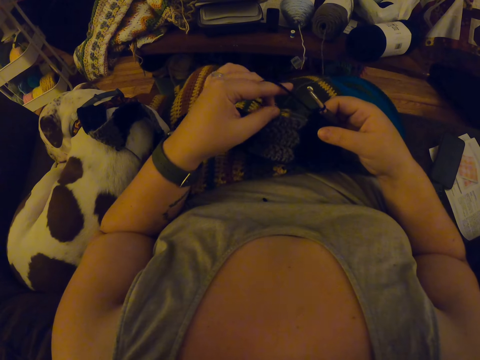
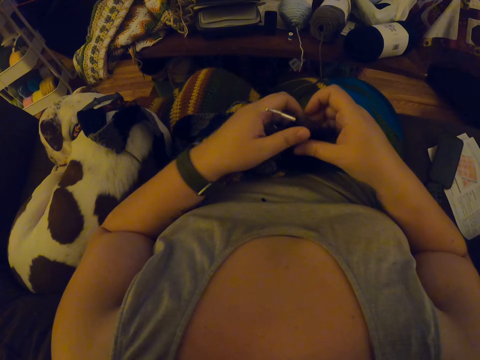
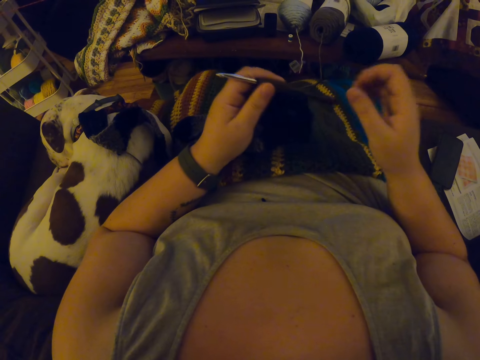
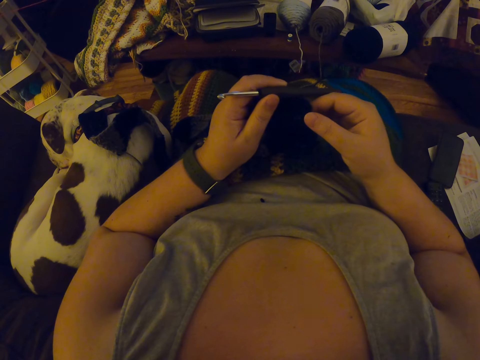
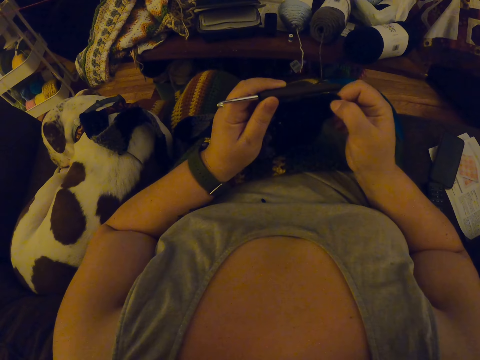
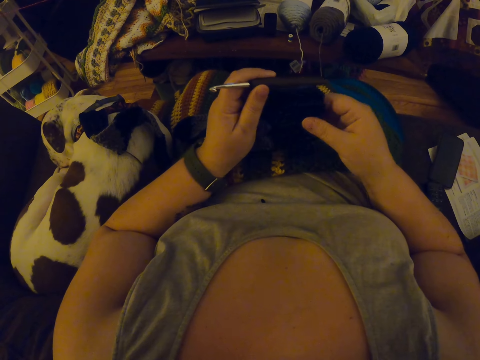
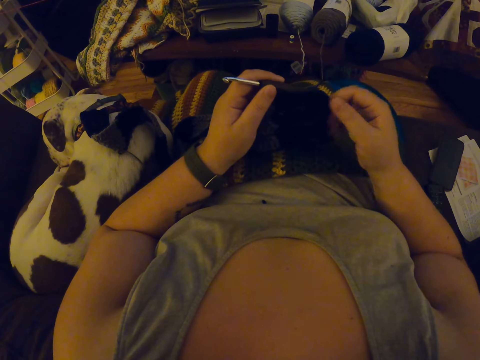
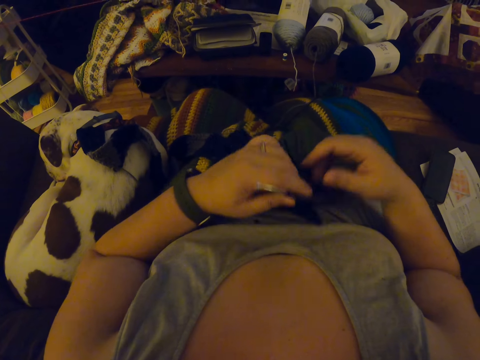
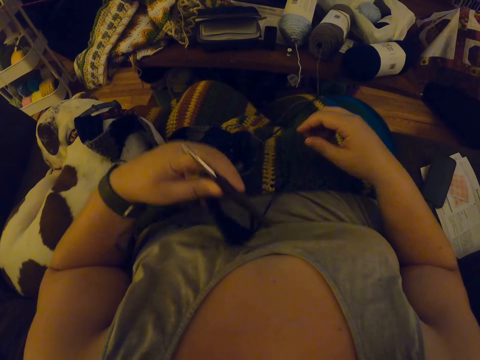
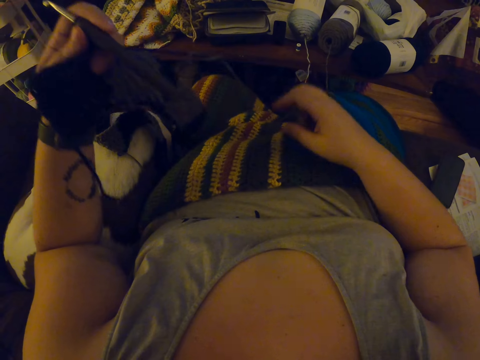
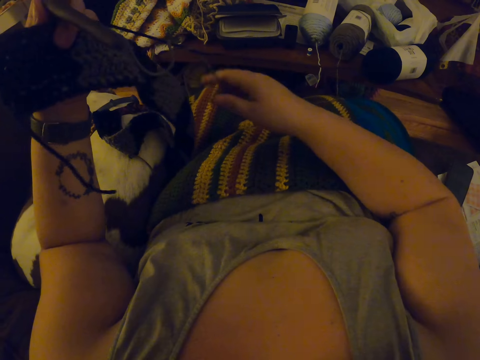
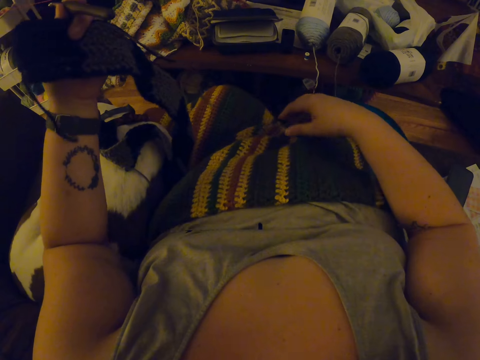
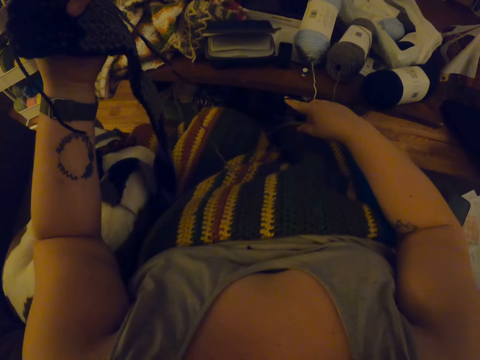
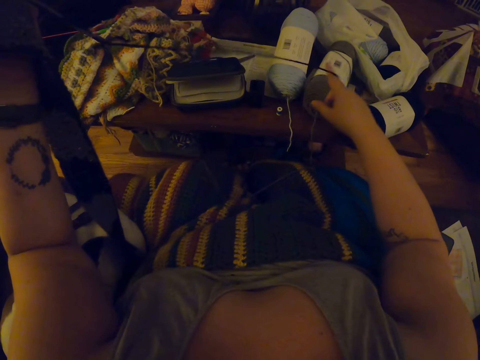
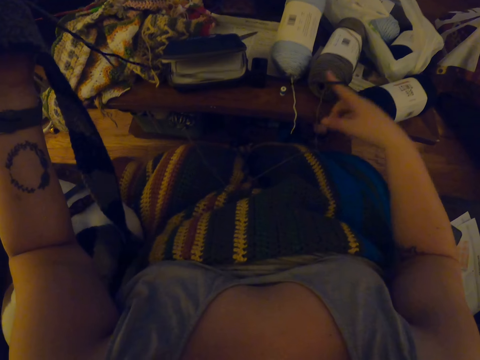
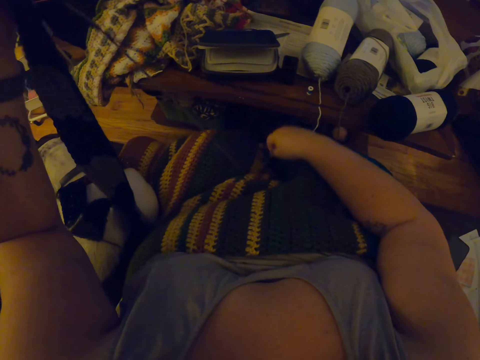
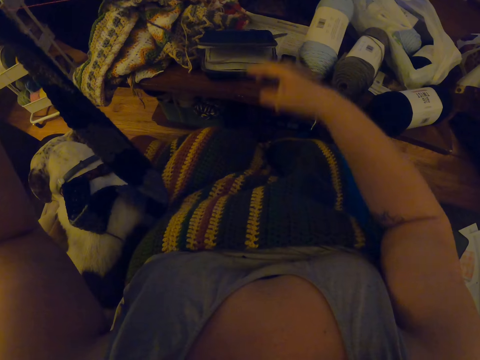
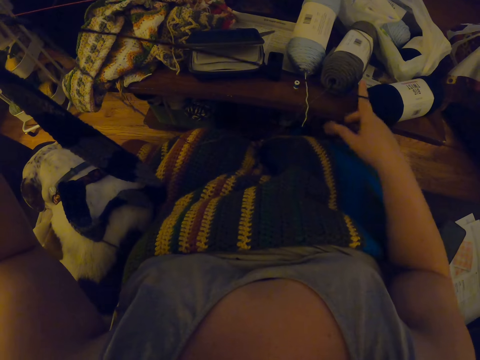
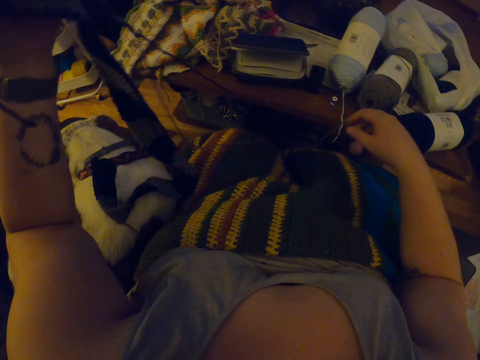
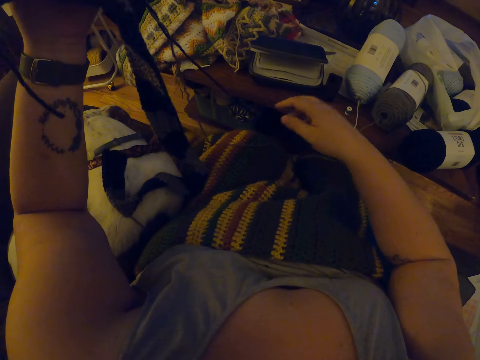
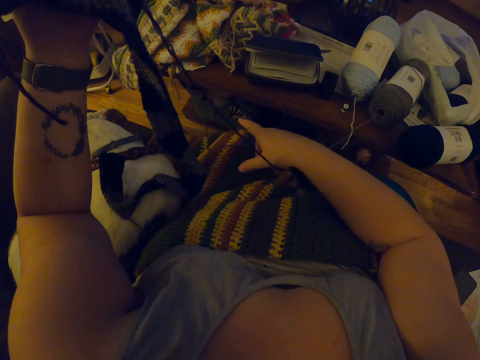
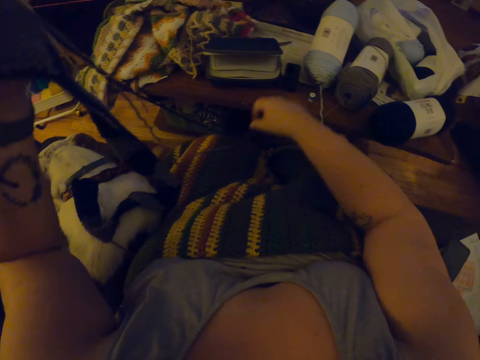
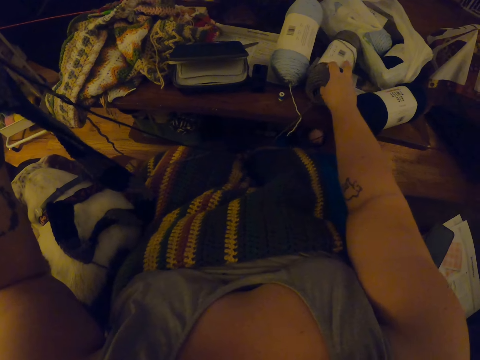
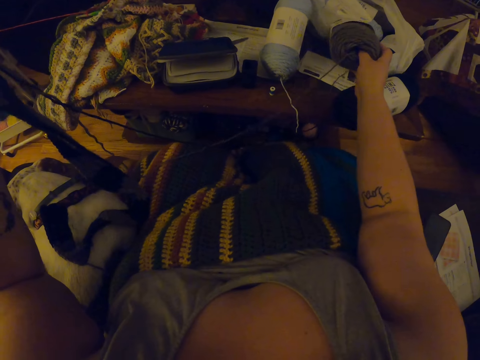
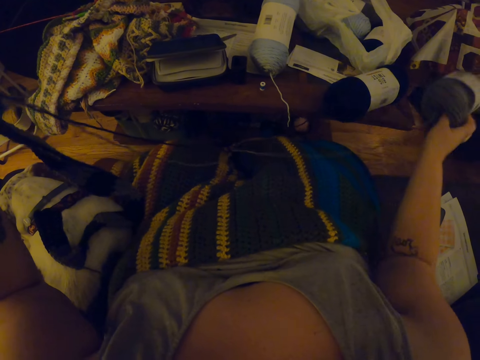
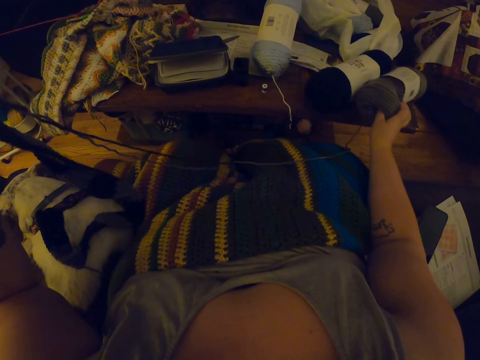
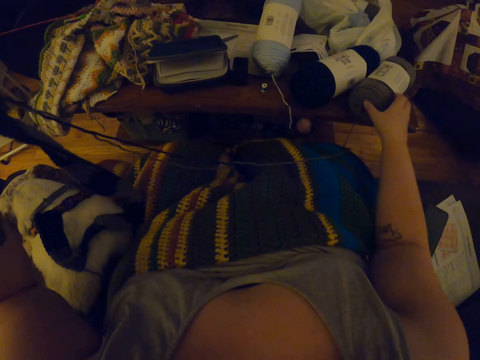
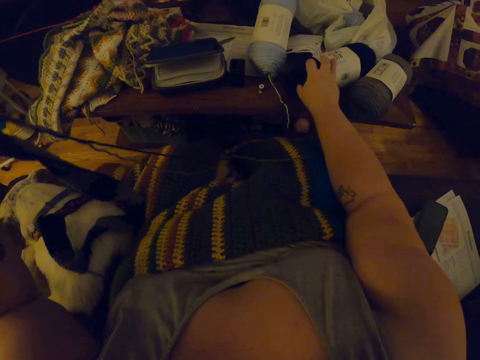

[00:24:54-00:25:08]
The camera wearer adjusts a piece of knitted fabric on a lap with her hands. She pulls out a knitting thread from the piece of knitted fabric. She adjusts the yarn on a table with her hands. She picks up a bunch of knitting thread from the table. She puts down the bunch of knitting thread on the table.

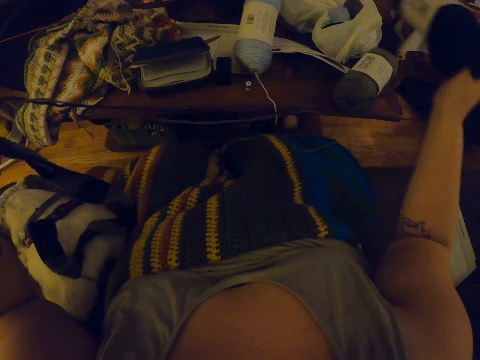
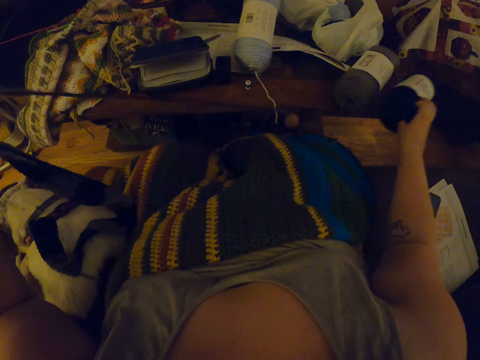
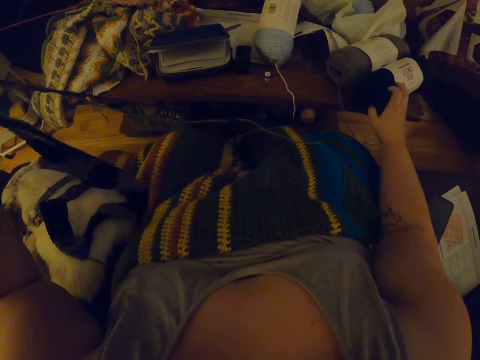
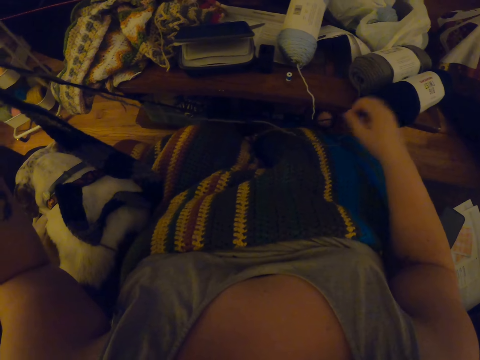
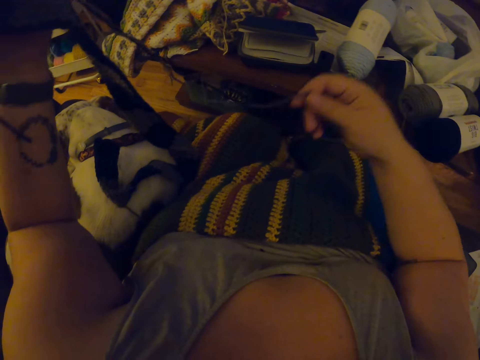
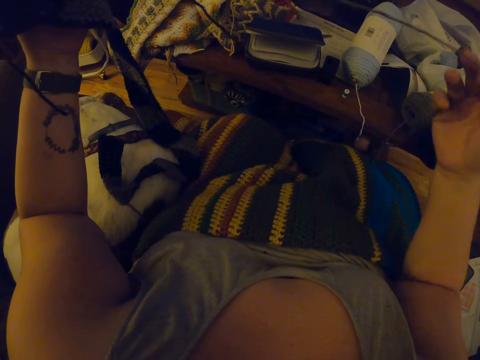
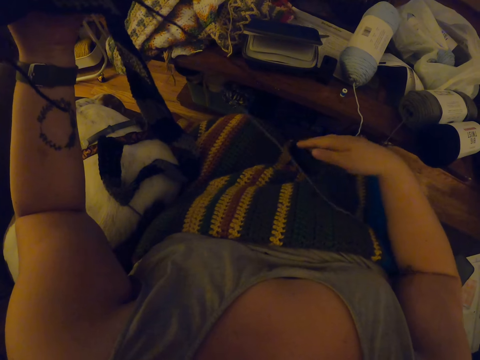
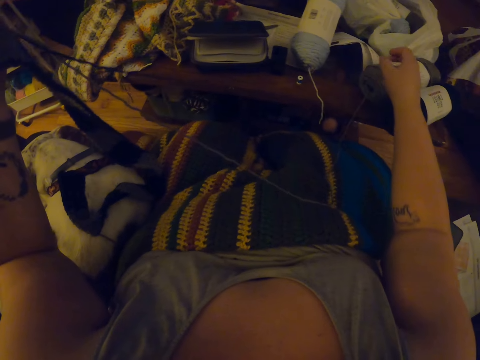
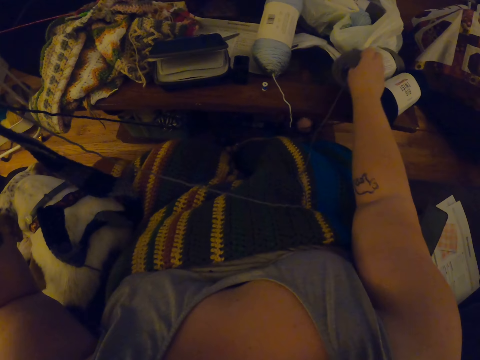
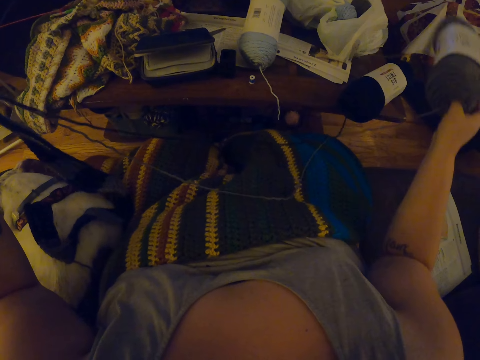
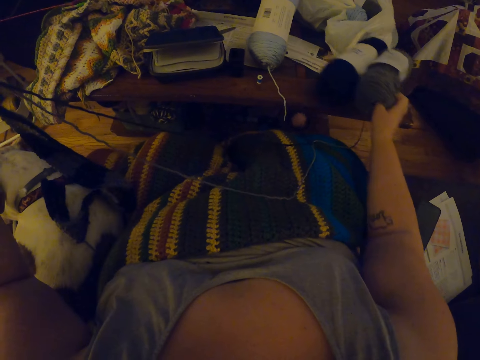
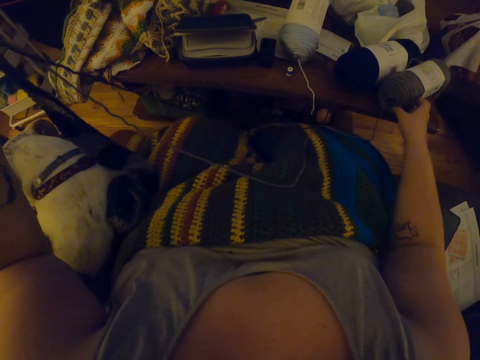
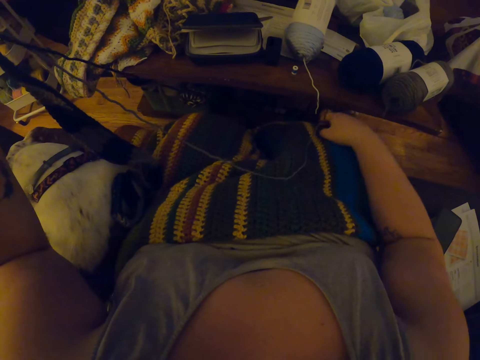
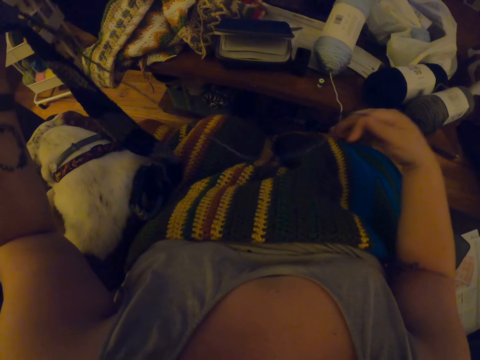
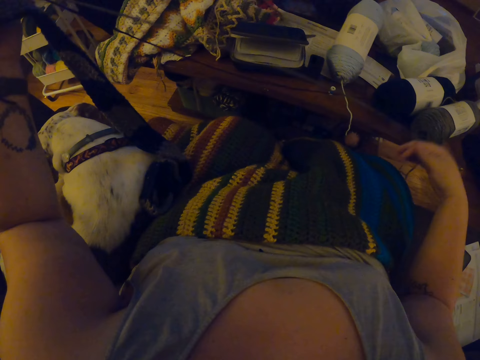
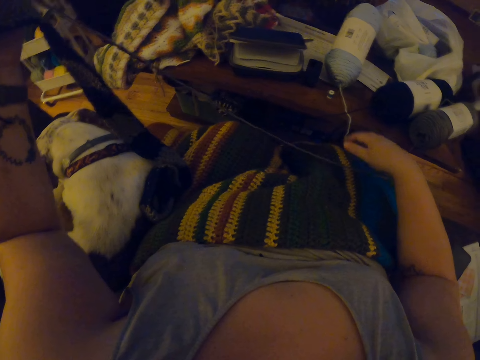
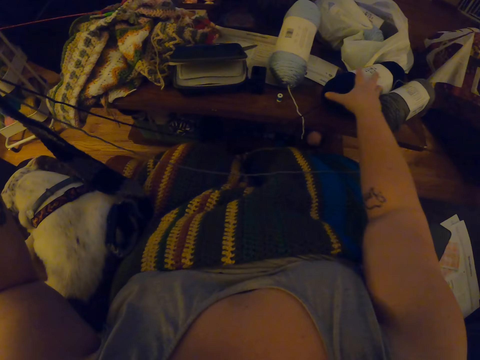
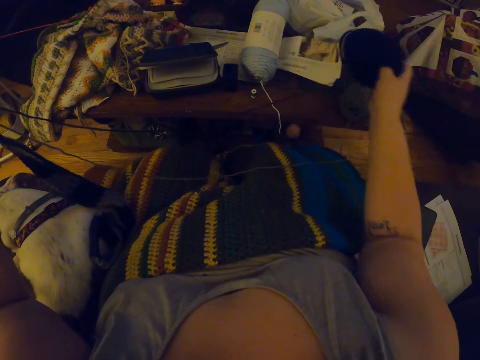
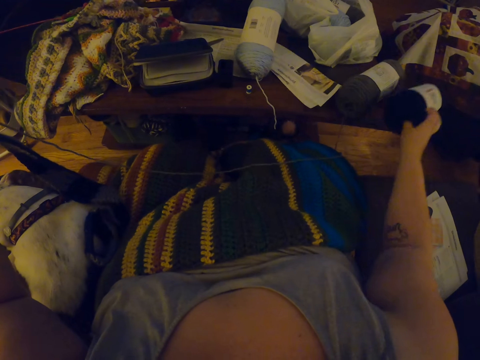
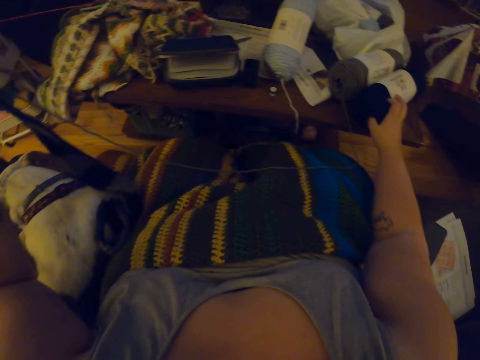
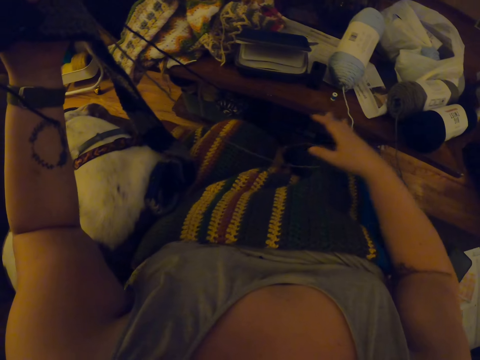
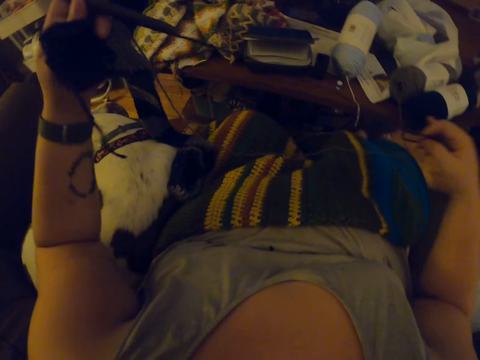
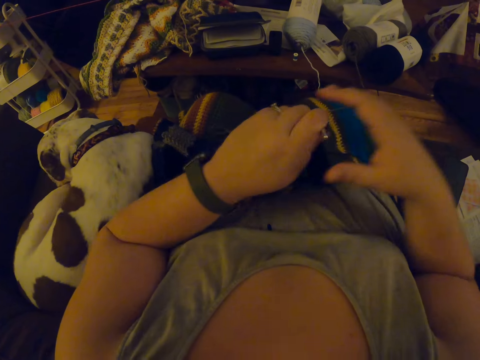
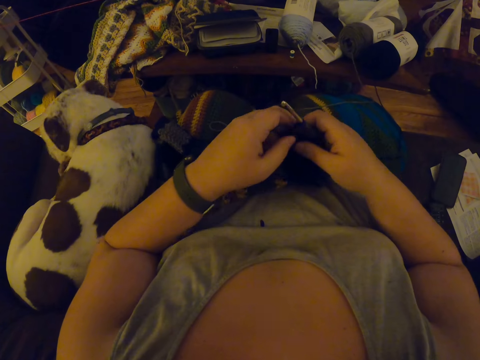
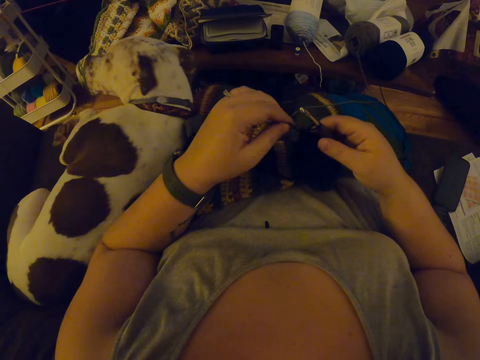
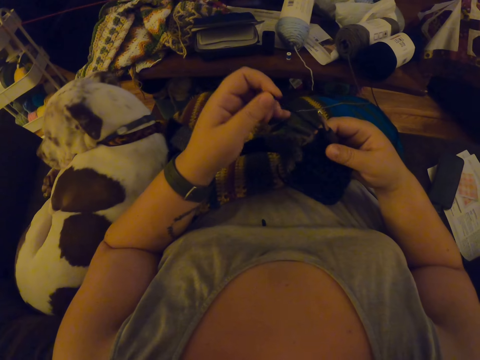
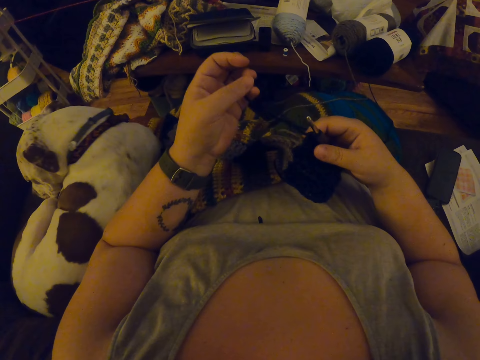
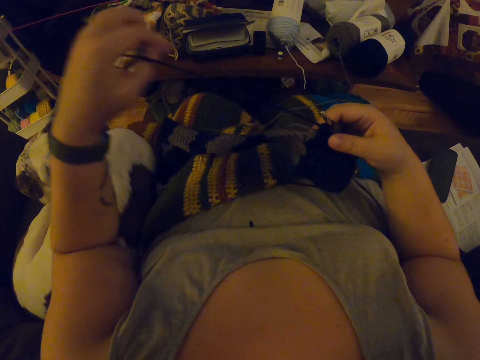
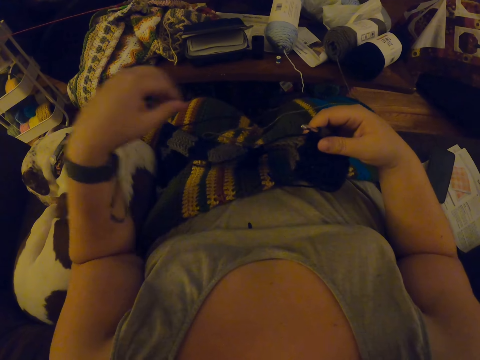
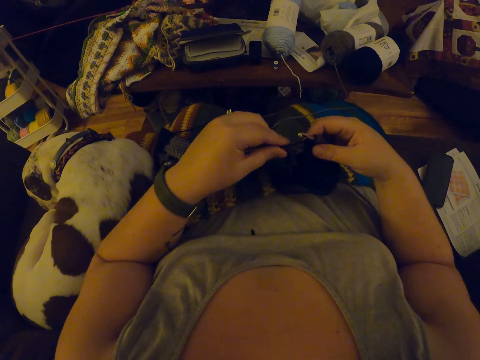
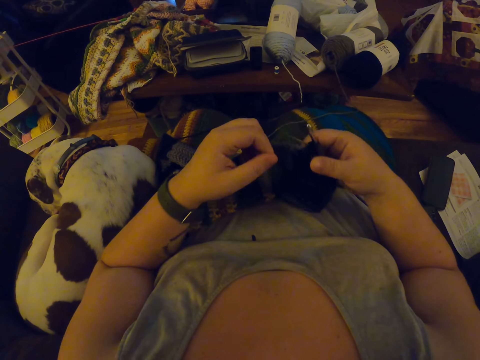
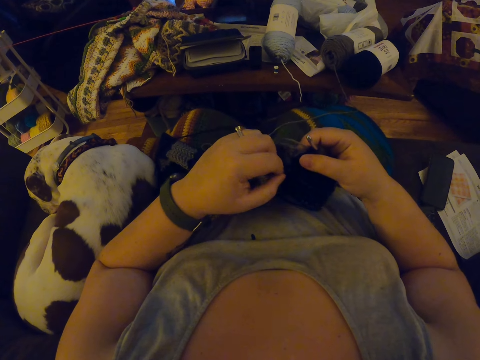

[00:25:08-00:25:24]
The camera wearer picks up a bunch of knitting thread from a table. They put down the bunch of knitting thread on the table. They pull out a knitting thread from a piece of knitted fabric. They pick up the bunch of knitting thread from the table. They put down the knitting thread on the table. They pull out a knitting thread from the piece of knitted fabric. They pick up the bunch of knitting thread from the table. They put down the bunch of knitting thread on the table. They pull out a knitting thread from the piece of knitted fabric. They put the piece of knitted fabric on a lap. They crochet yarn with a crochet hook. They pull out a knitting thread from the piece of knitted fabric.
